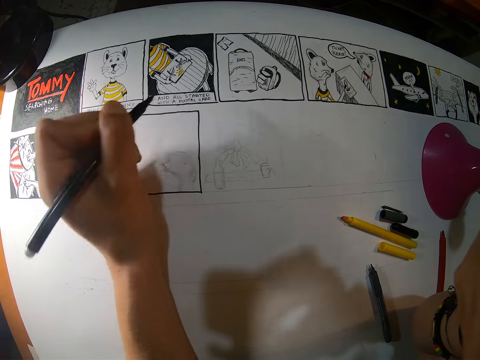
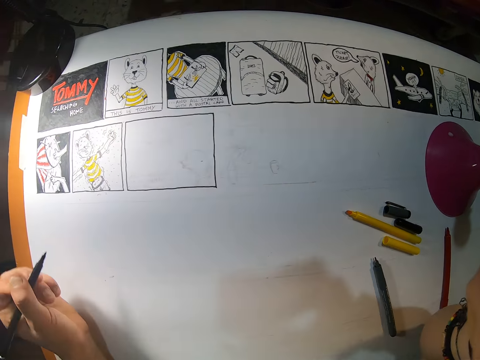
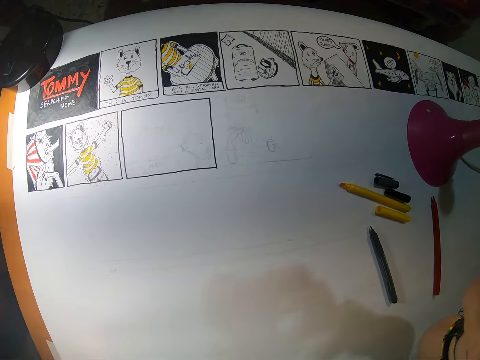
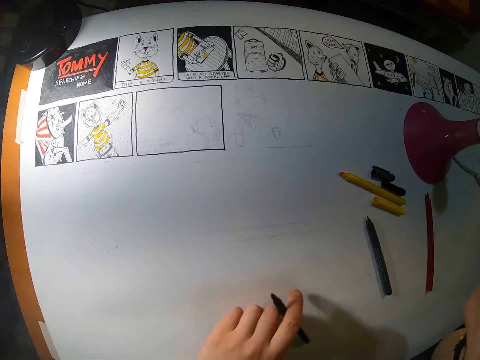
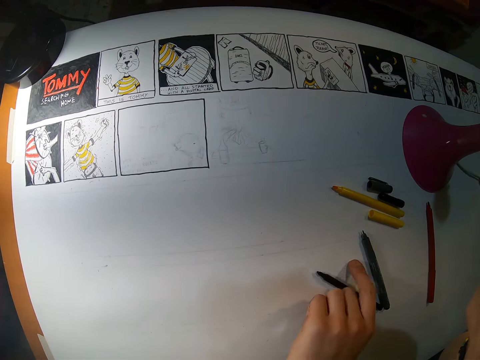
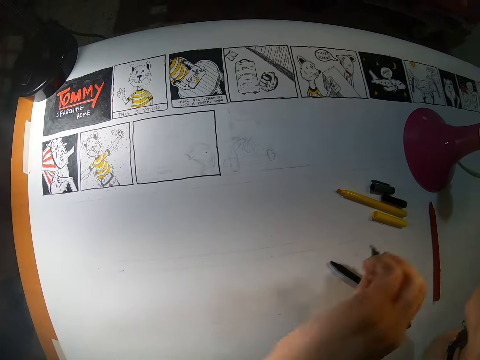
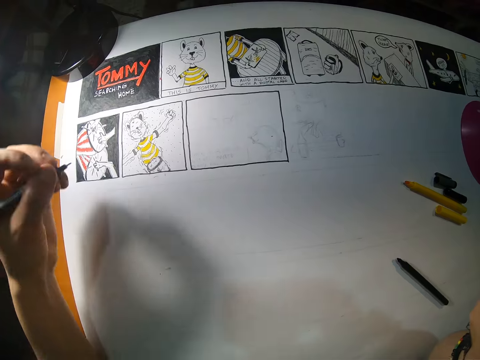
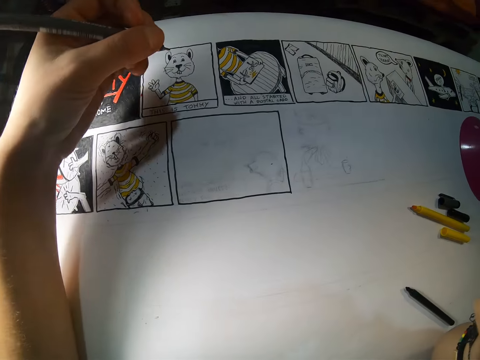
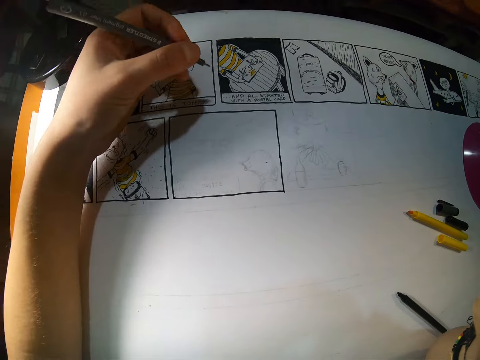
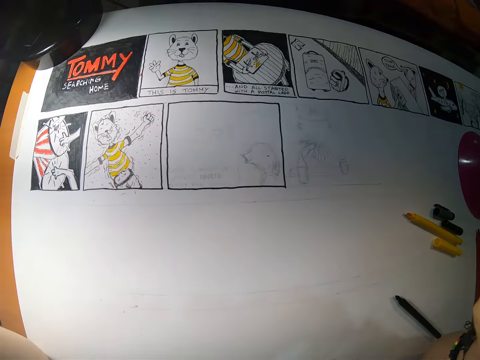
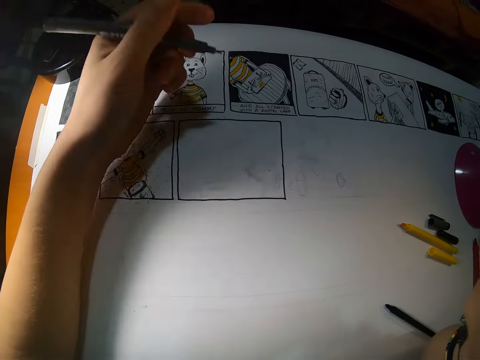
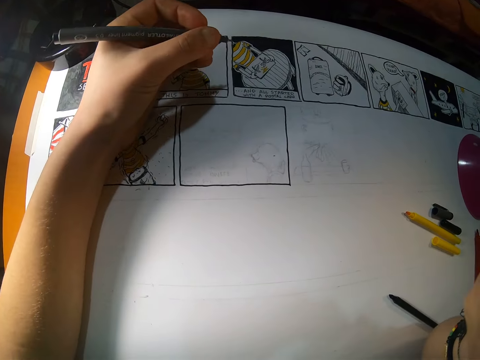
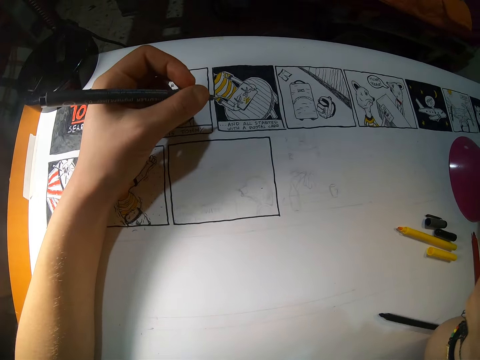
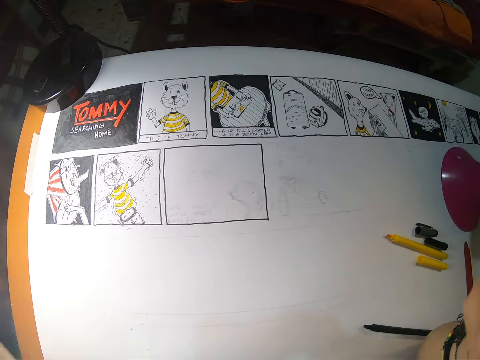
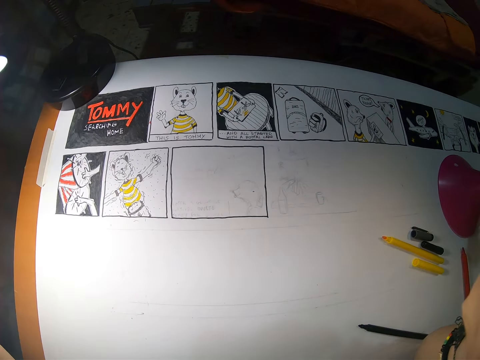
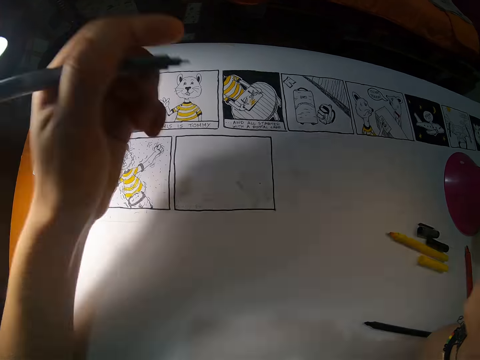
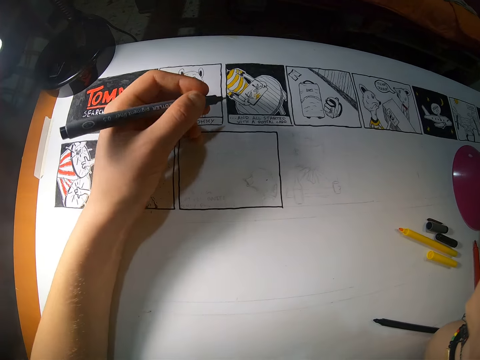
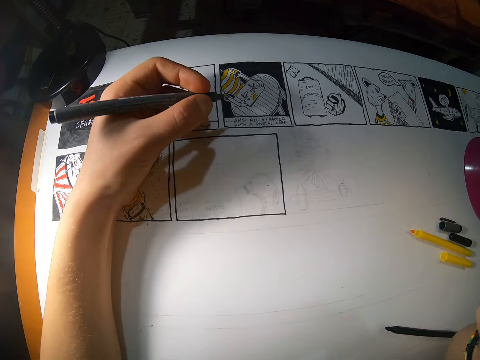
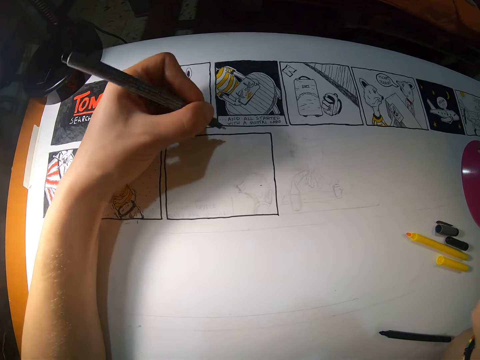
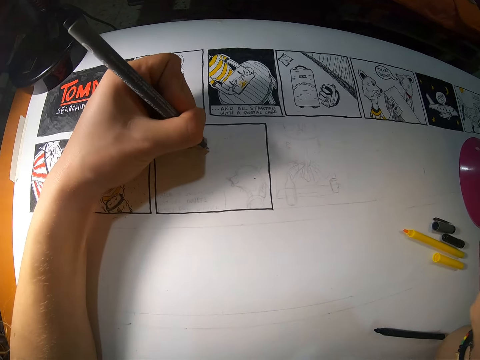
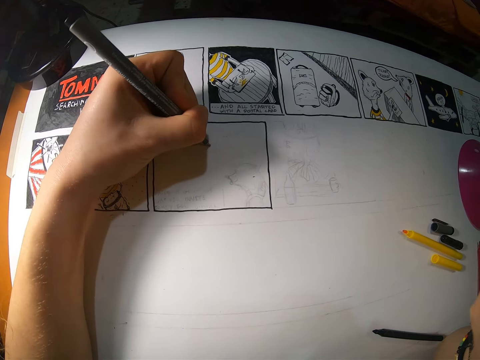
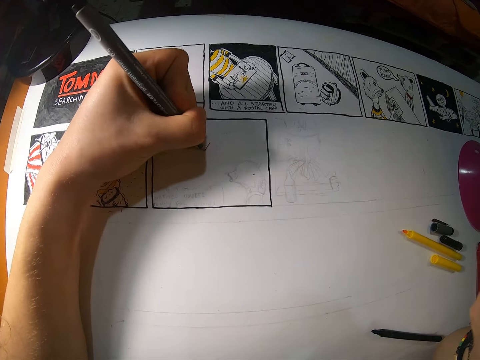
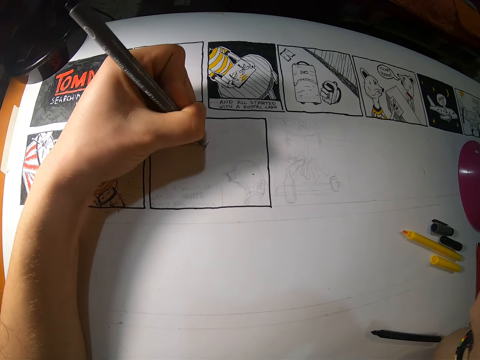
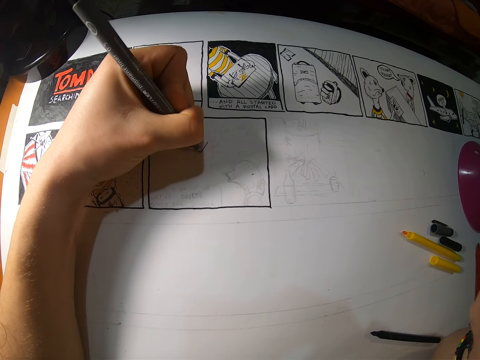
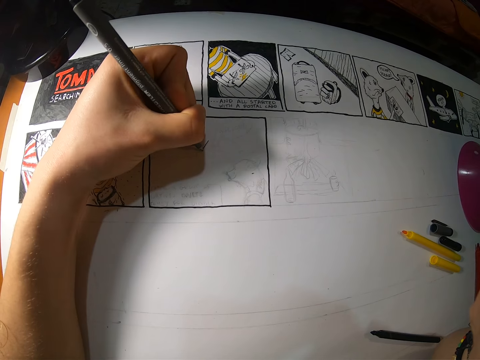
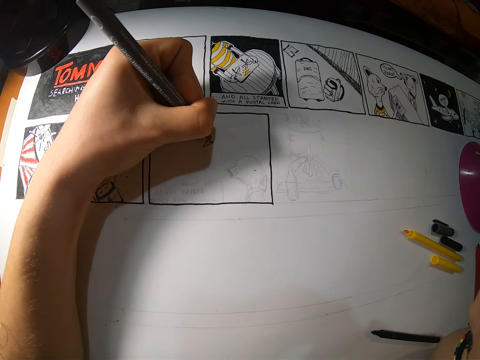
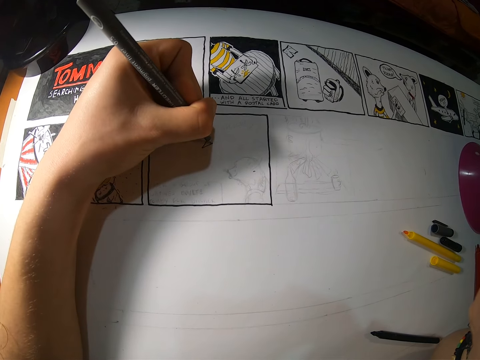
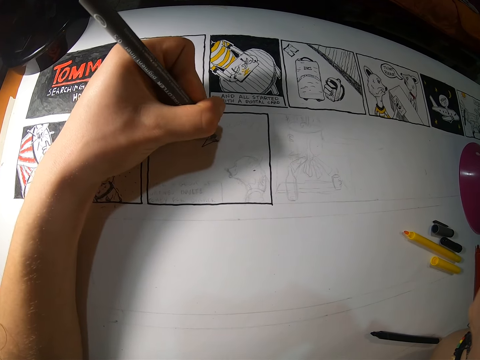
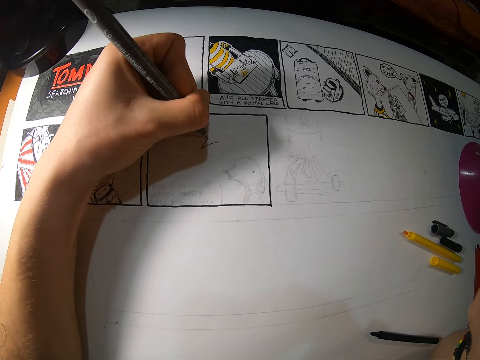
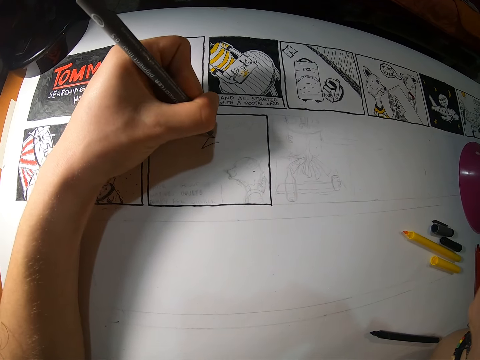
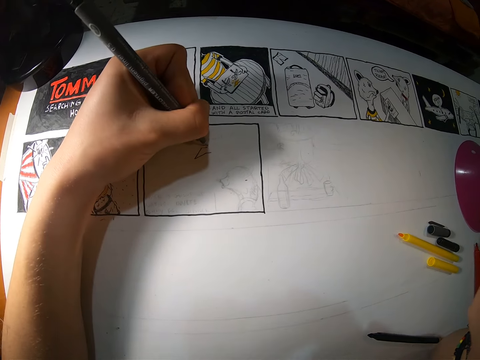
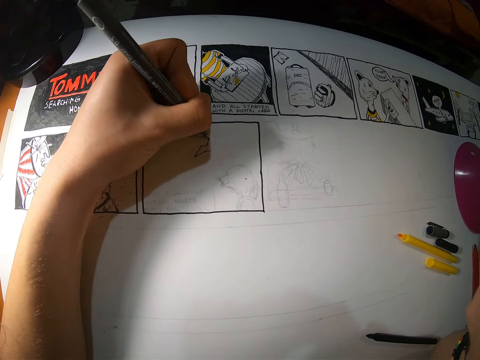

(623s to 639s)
The camera wearer looks at a drawing. He drops the colored pencil or pen on the drawing board with his left hand. He picks up the colored pencil on the drawing board with his left hand. He touches his face with his left hand. He holds the pen. He draws with the colored pencil on the drawing board with his left hand.

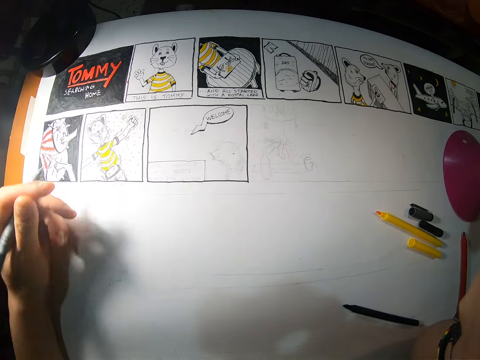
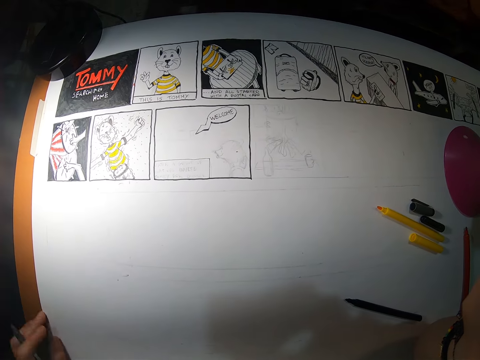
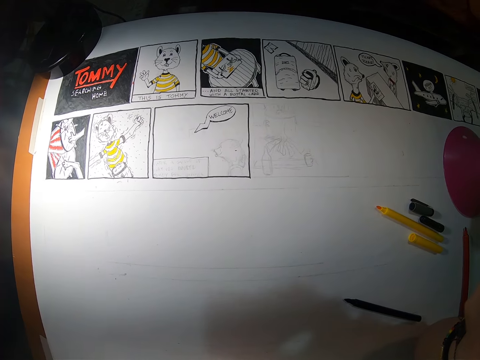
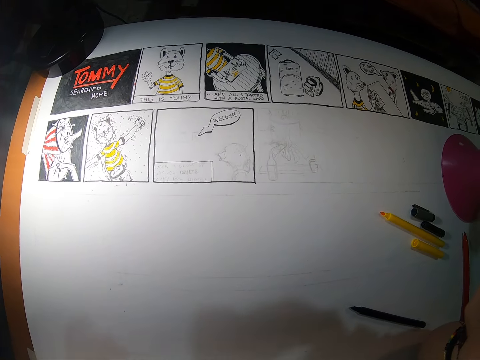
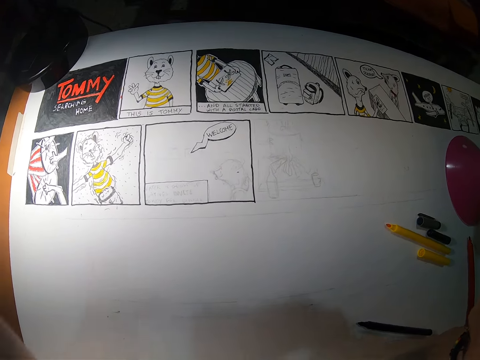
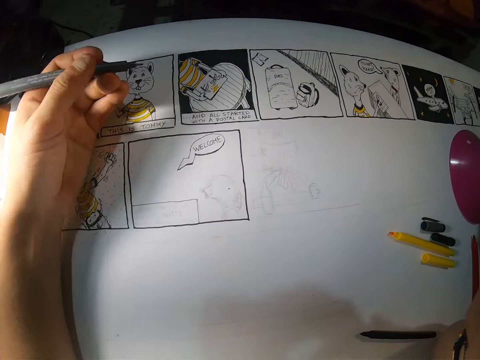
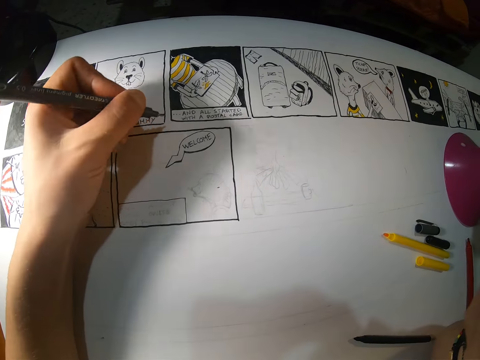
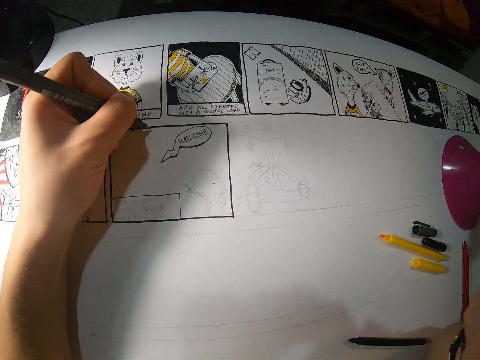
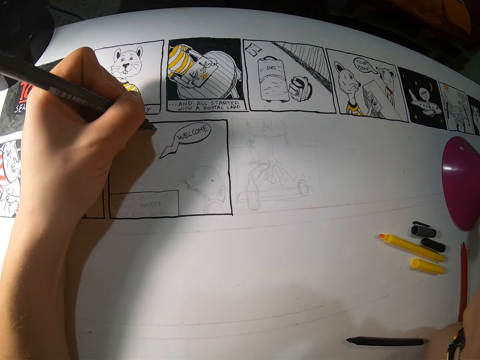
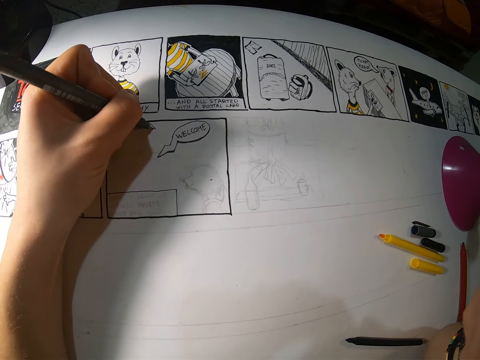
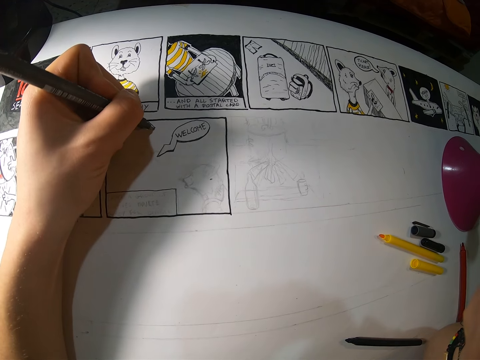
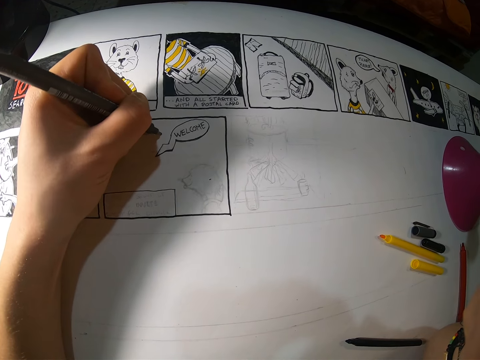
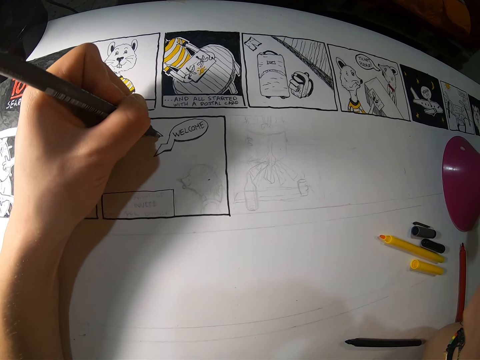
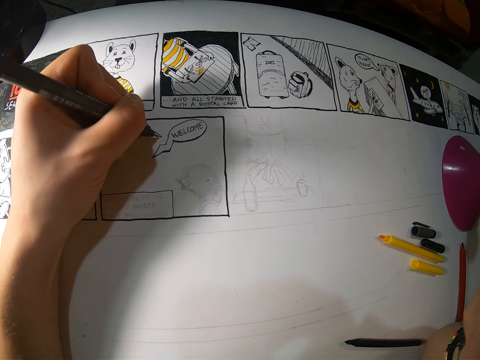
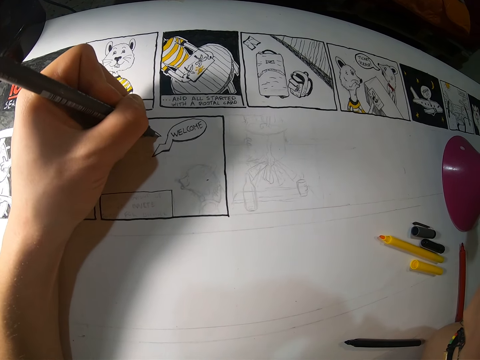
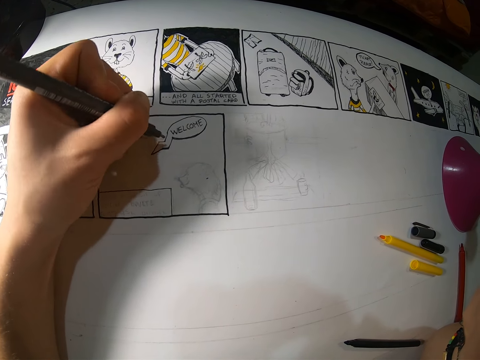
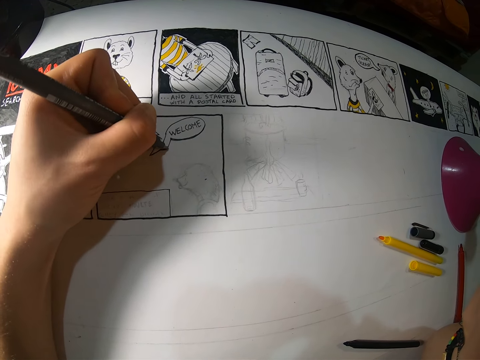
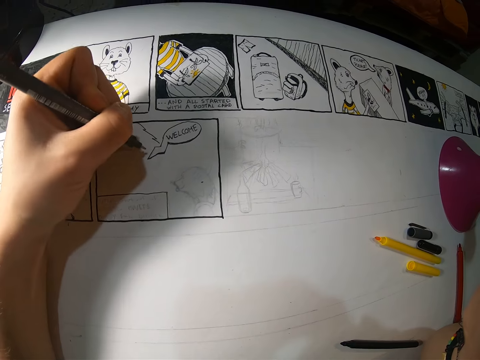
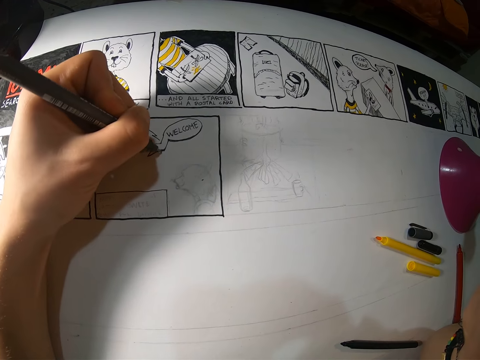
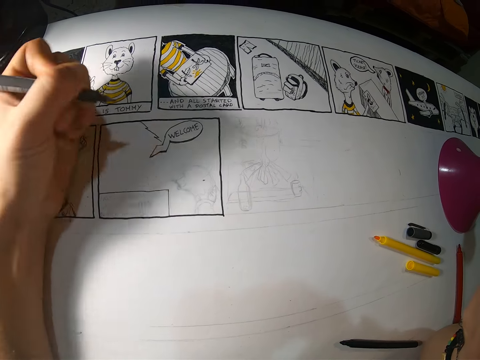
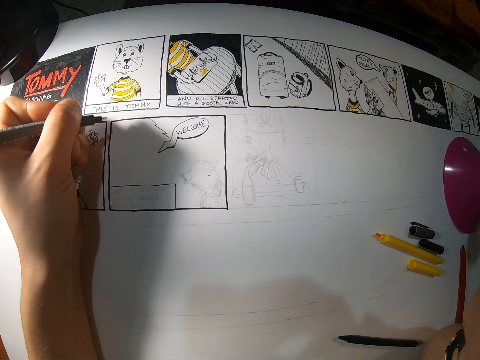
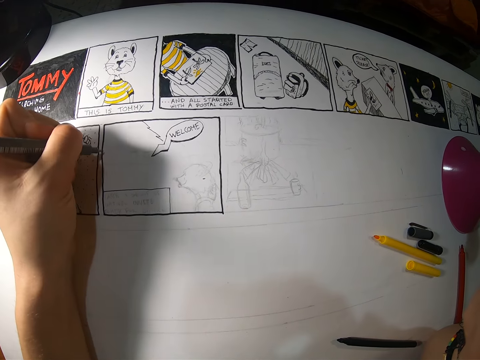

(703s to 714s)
The camera wearer looks at a drawing. They hold a pen. They draw on a book.
